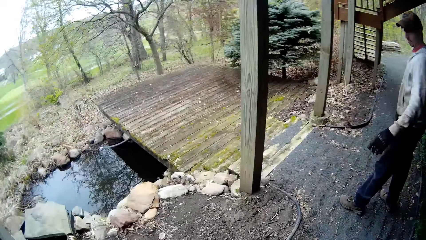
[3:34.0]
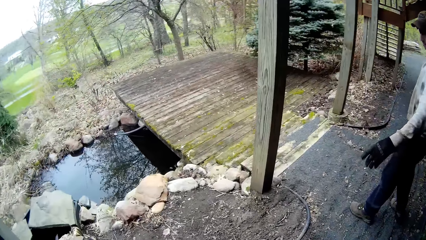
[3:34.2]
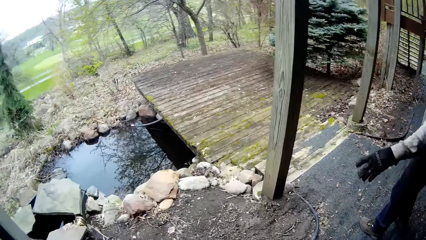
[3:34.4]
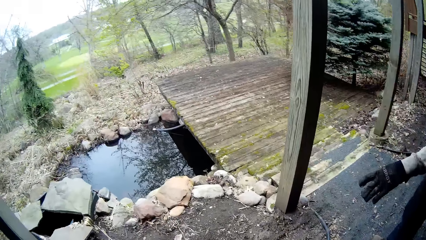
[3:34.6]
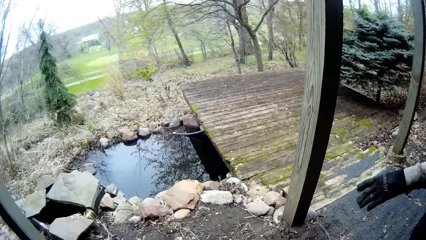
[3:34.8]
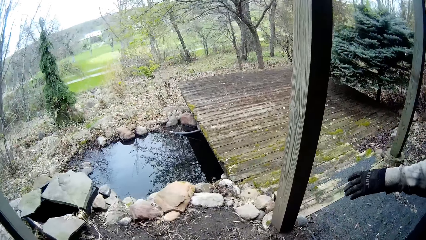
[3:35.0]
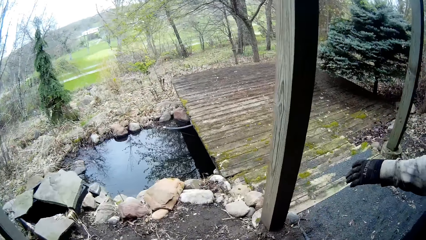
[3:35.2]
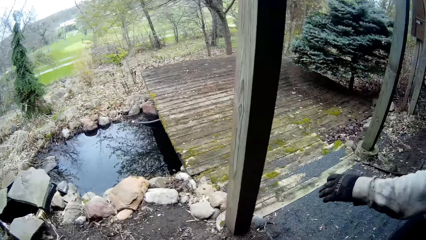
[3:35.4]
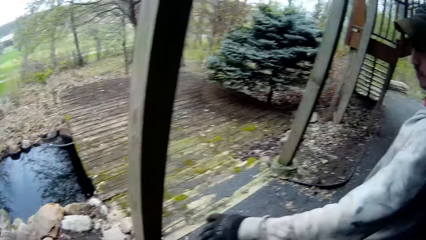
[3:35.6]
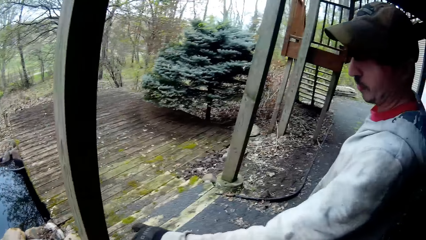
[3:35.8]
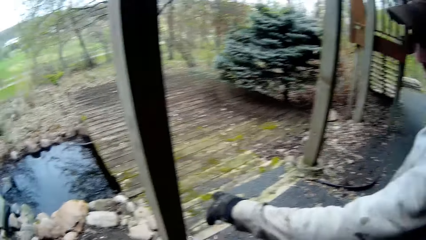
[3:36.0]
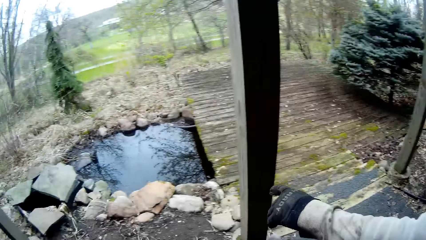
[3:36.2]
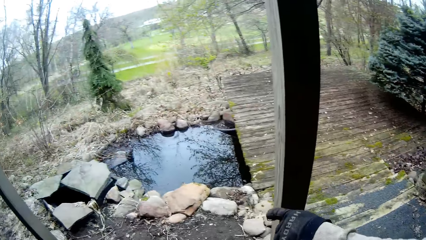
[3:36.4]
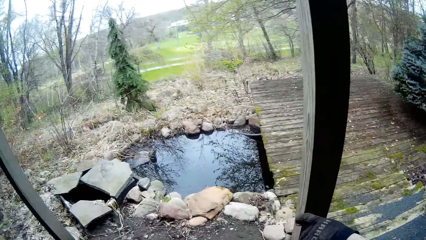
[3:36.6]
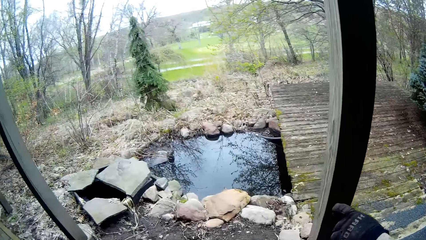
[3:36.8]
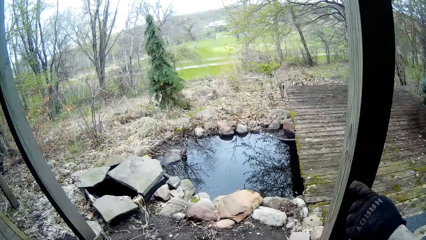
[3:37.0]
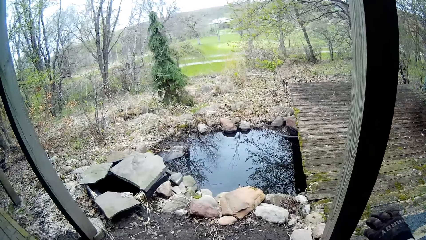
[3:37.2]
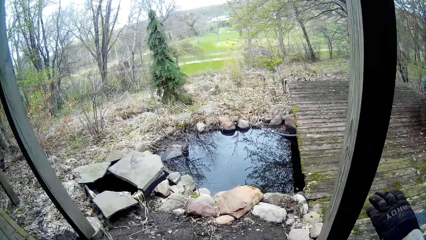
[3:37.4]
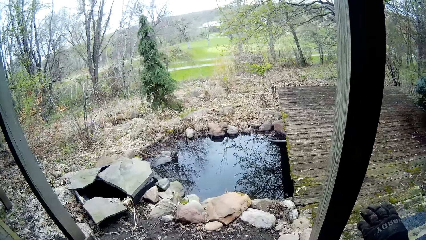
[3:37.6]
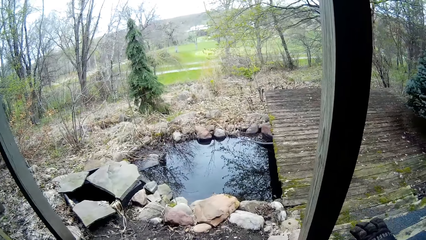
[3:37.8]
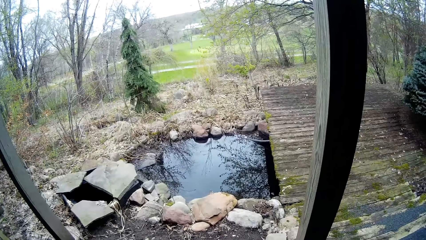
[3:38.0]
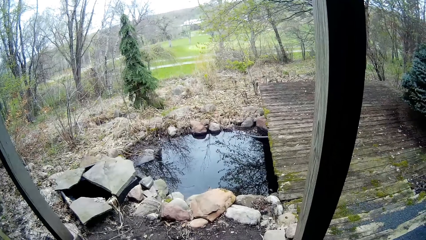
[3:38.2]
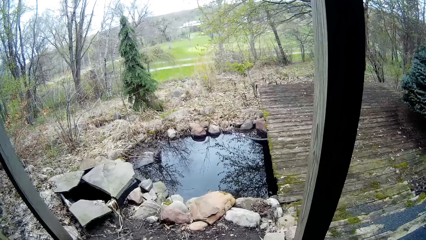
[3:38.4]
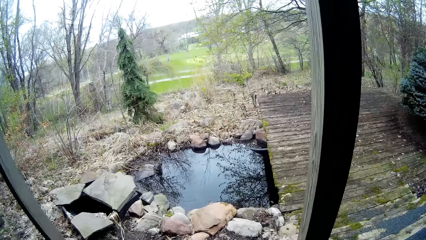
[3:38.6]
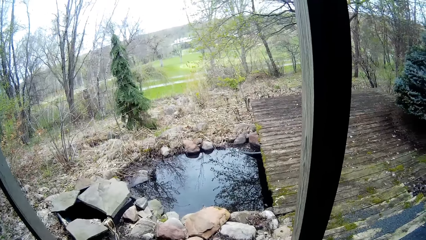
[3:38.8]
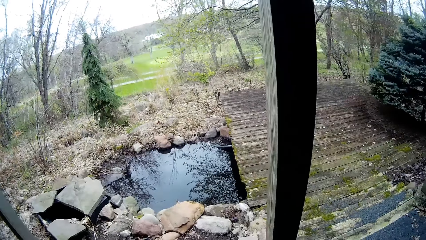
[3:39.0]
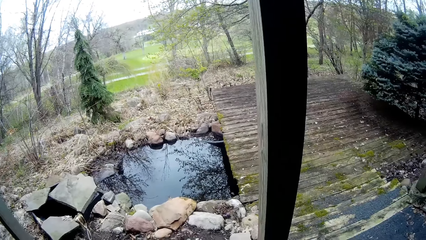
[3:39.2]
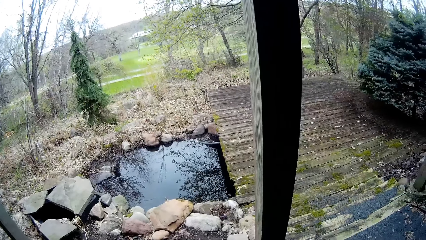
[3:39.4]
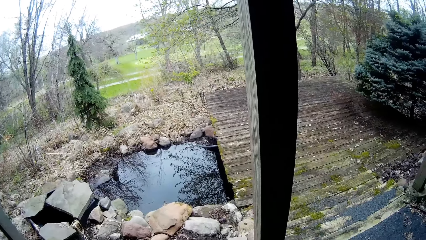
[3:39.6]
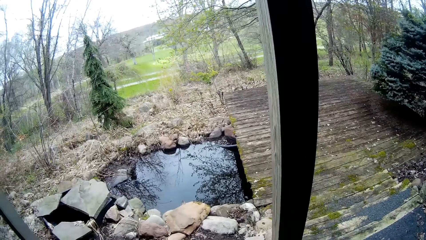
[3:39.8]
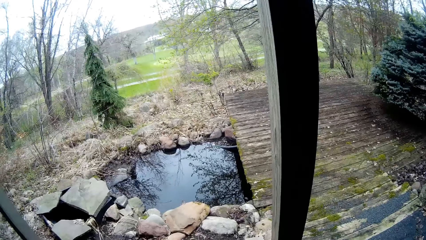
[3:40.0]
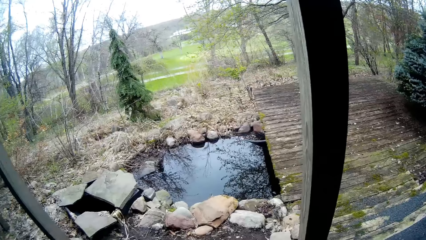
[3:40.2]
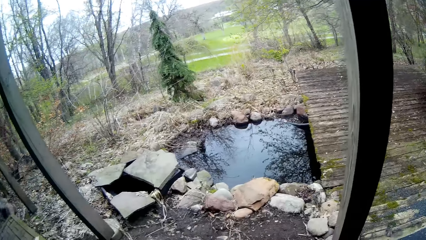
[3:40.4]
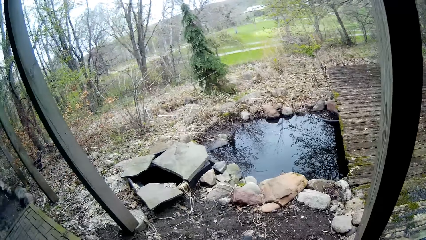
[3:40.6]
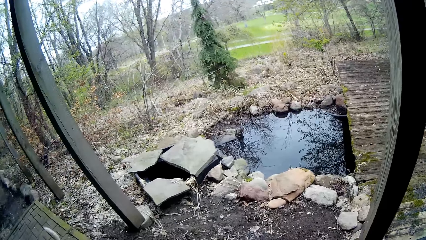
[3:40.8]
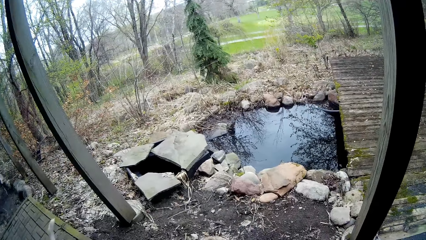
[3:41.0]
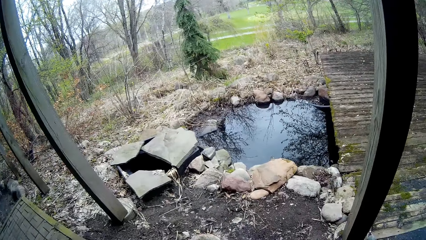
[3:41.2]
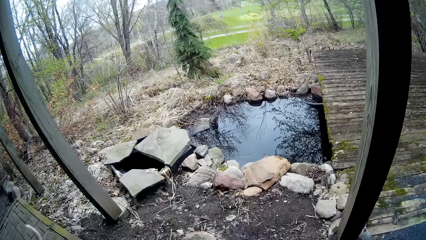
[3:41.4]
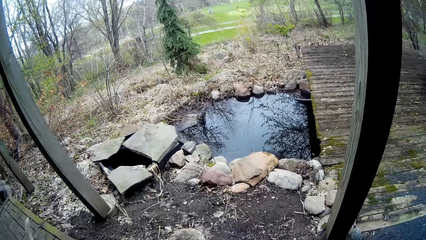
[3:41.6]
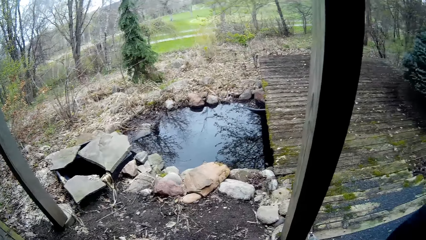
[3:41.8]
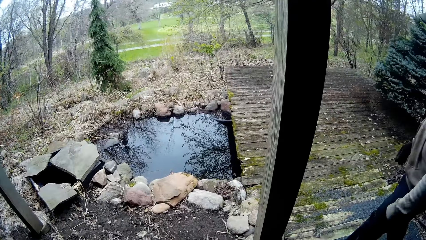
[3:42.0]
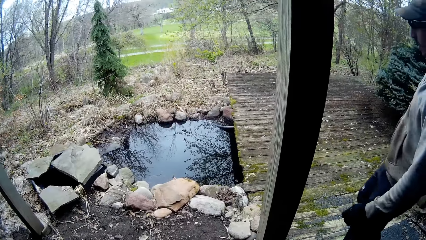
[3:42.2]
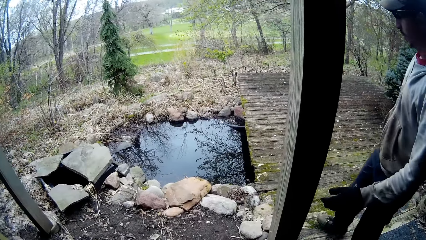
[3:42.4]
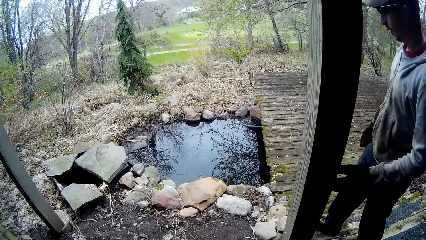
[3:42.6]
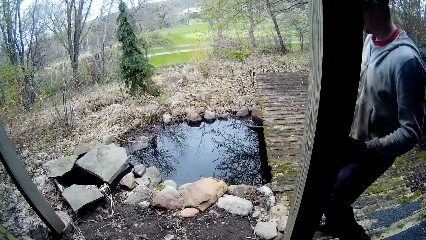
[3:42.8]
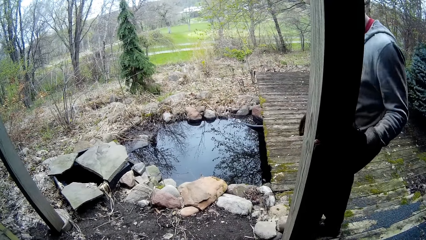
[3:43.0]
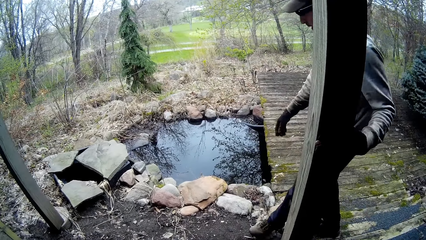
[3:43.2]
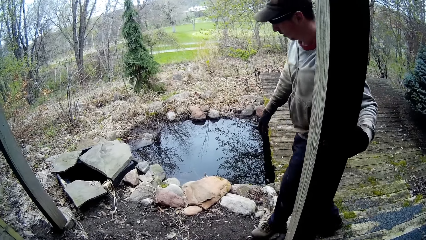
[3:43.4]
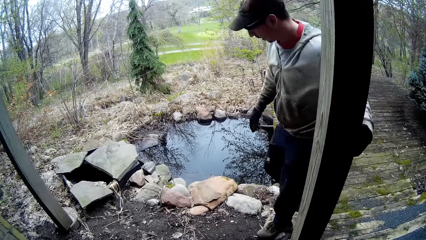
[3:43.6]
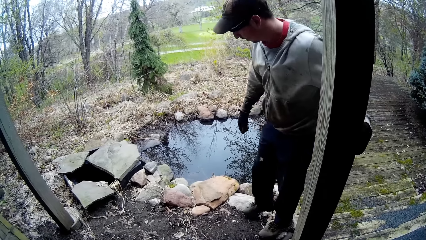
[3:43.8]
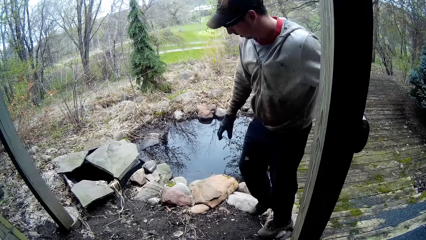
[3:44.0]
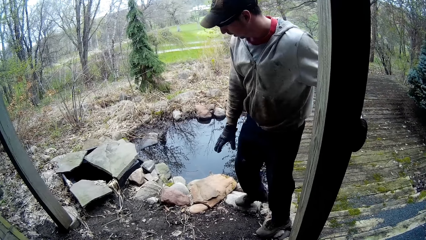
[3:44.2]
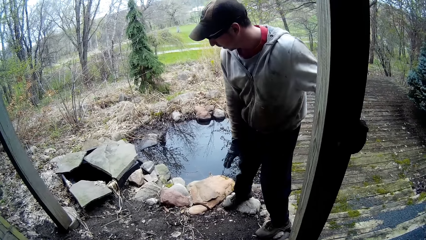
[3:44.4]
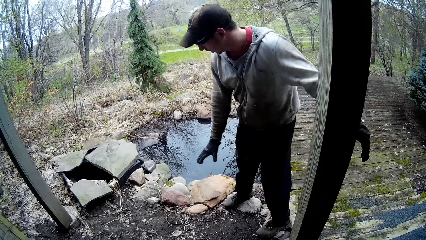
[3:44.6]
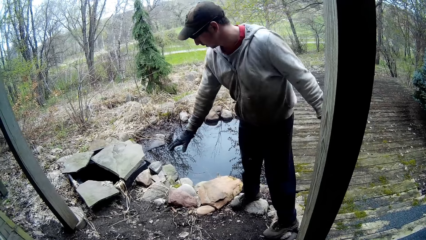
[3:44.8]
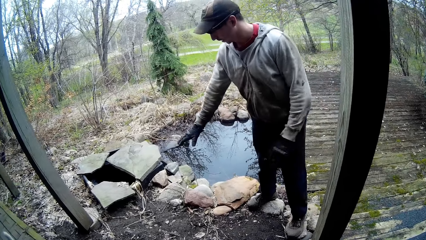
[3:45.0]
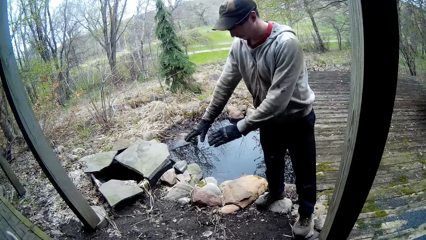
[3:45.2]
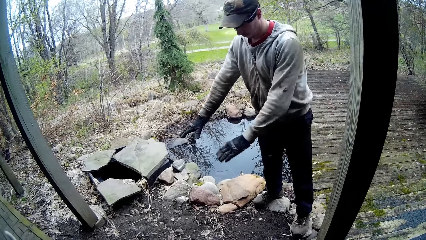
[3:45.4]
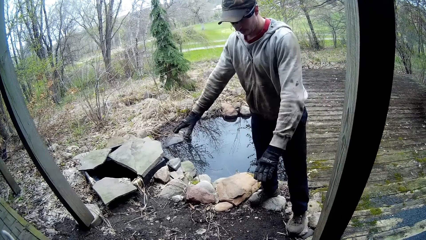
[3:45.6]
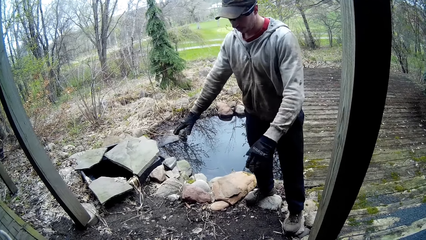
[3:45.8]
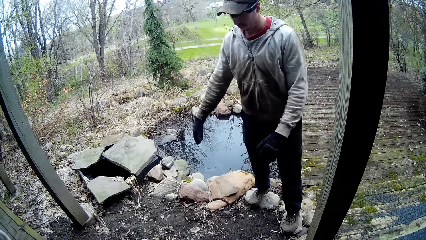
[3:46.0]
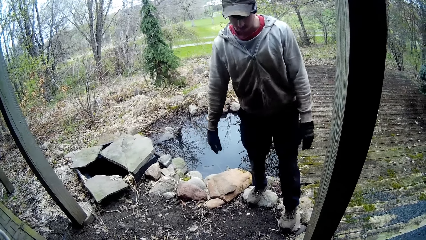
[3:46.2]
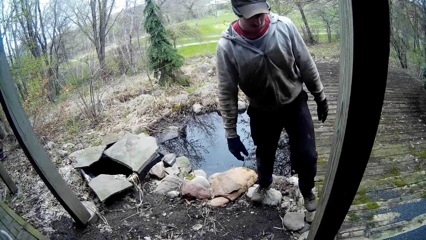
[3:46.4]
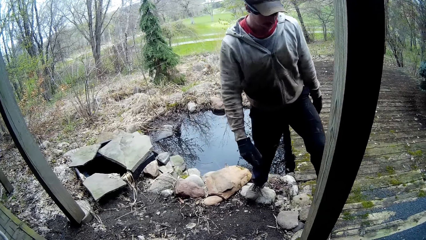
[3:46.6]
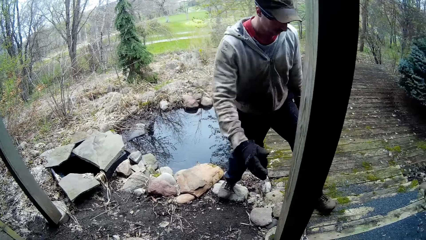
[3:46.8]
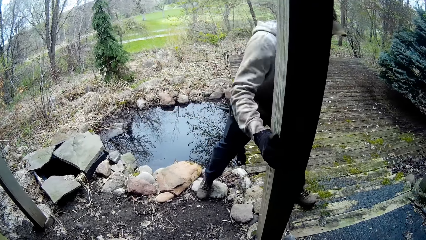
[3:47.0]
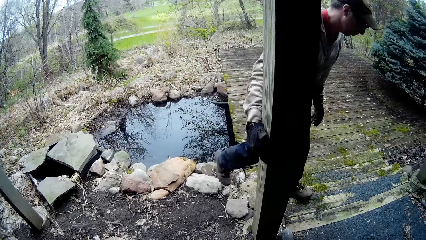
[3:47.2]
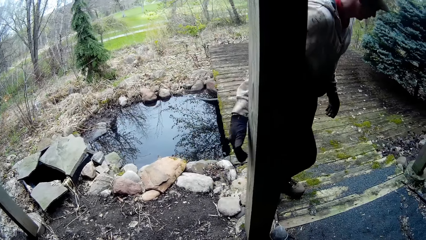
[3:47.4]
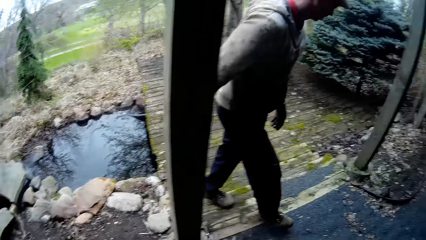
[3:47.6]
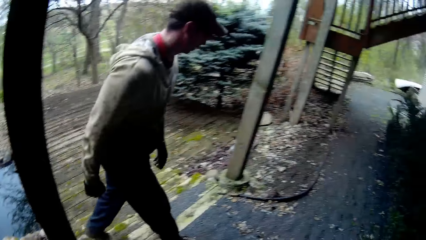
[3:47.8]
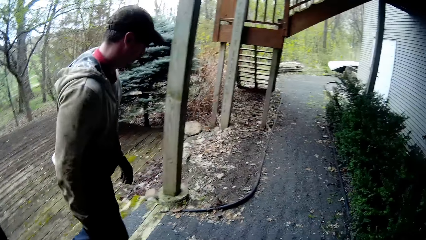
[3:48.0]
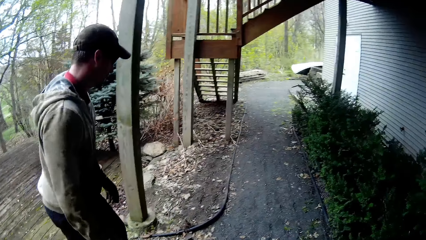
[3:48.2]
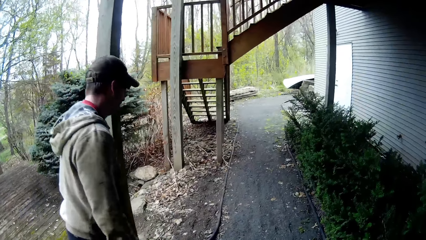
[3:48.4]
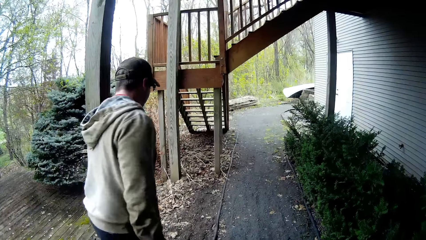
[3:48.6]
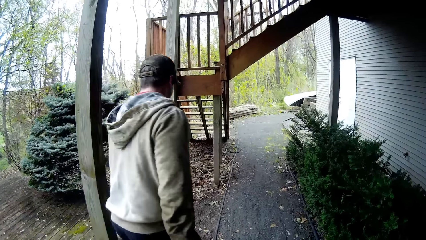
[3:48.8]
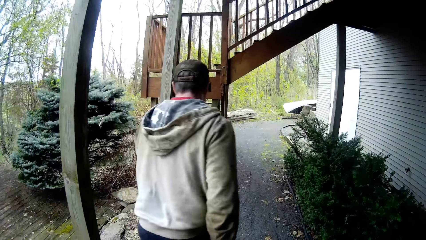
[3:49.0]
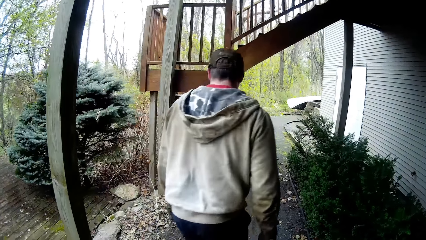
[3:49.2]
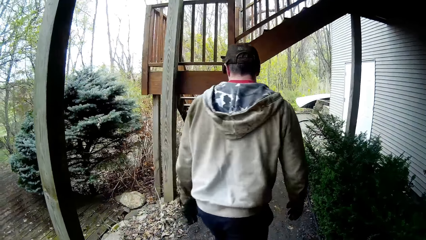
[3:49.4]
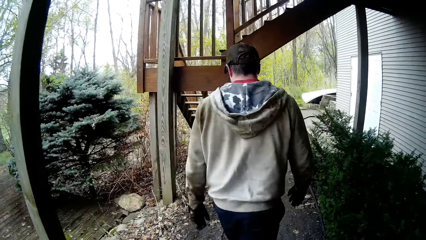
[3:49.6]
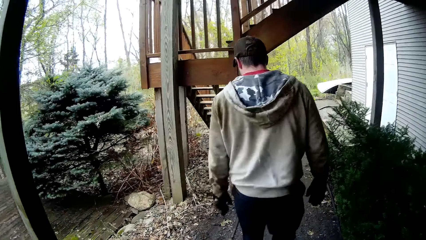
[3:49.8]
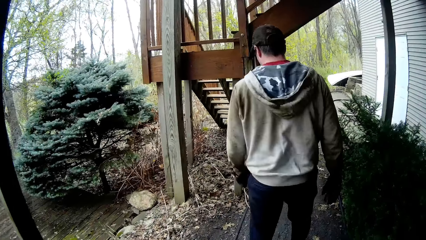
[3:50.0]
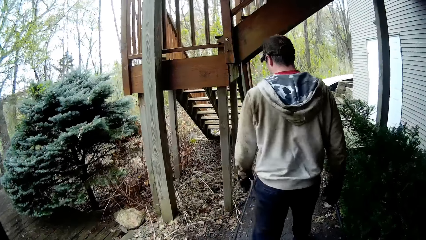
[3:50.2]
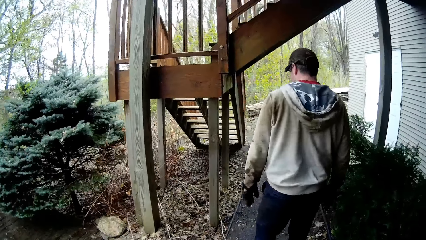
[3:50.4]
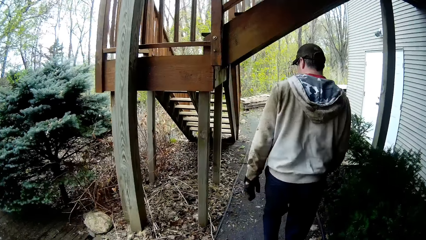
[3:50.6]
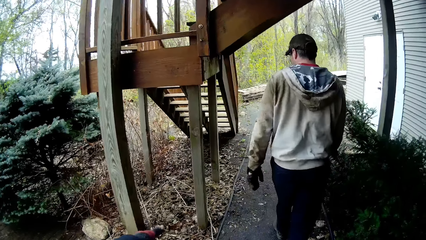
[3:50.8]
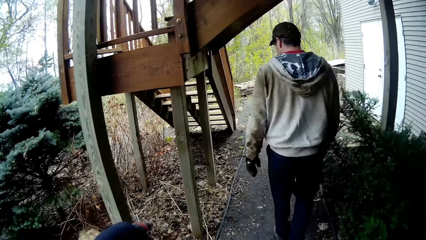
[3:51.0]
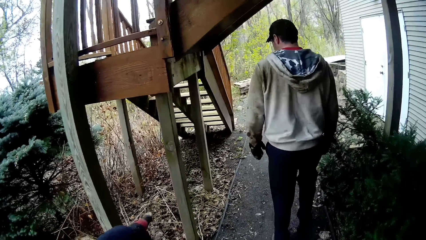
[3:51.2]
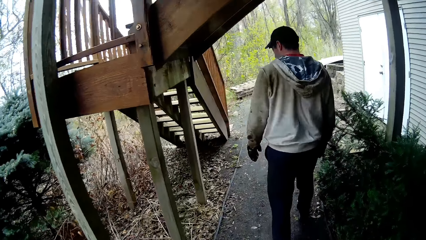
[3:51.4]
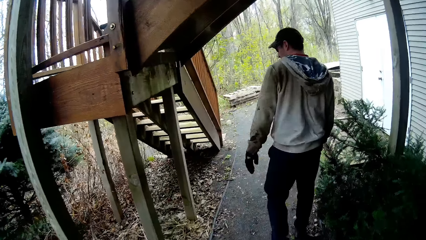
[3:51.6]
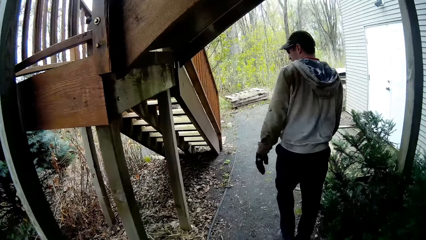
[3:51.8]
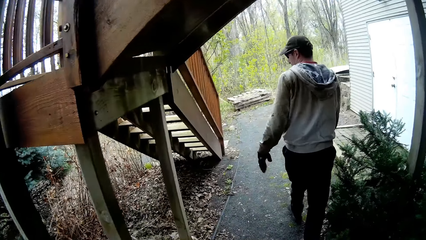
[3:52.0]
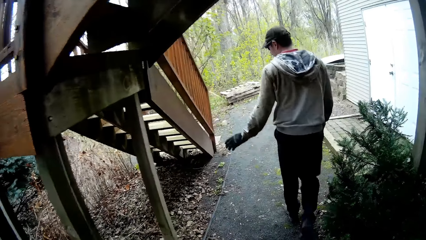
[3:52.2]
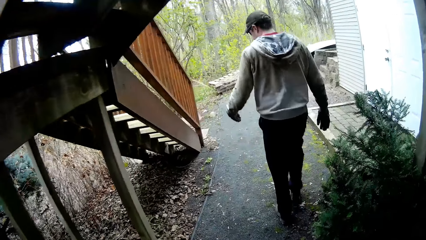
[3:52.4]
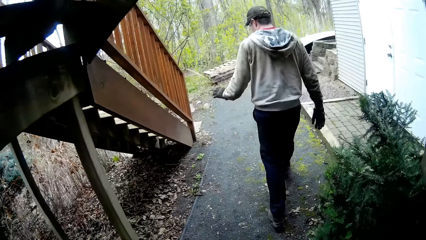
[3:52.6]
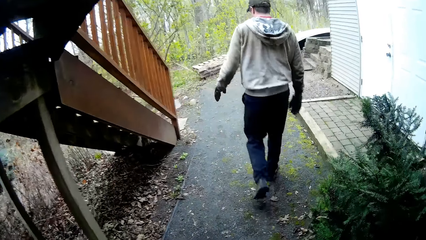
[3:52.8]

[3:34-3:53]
The camera wearer looks around. A man points around. The man walks around. The man points around. The man walks around. The camera wearer walks around.
